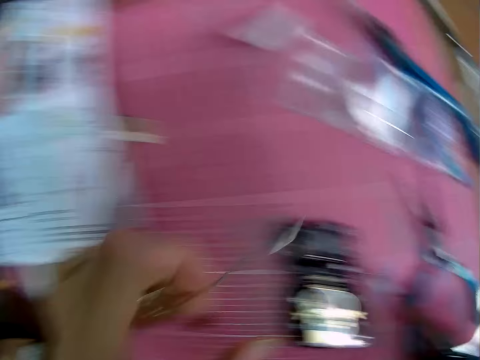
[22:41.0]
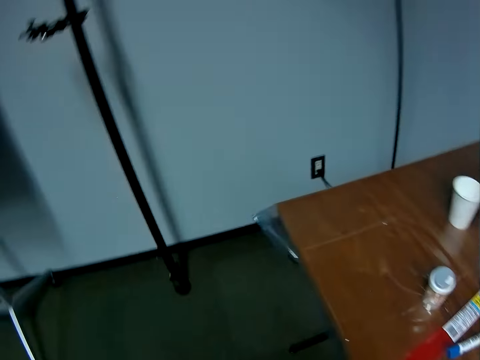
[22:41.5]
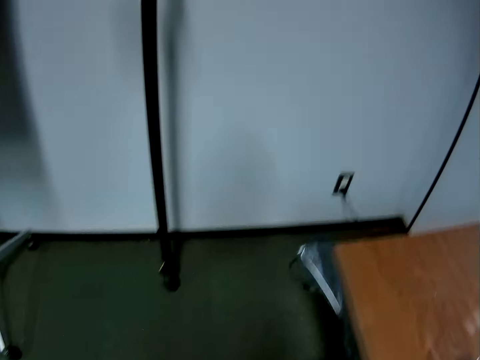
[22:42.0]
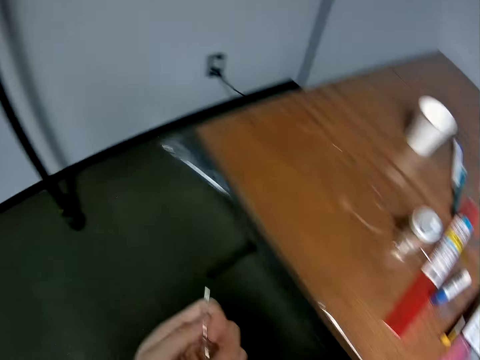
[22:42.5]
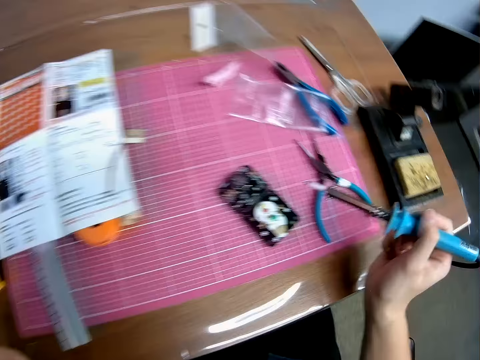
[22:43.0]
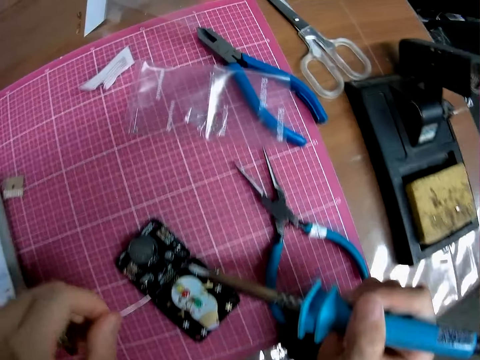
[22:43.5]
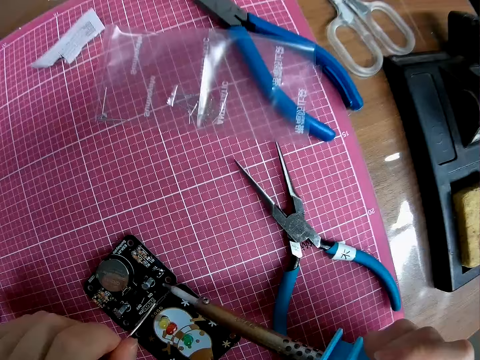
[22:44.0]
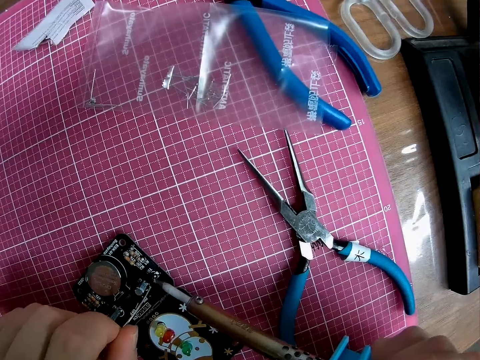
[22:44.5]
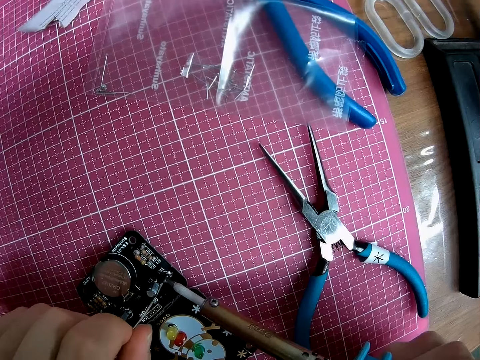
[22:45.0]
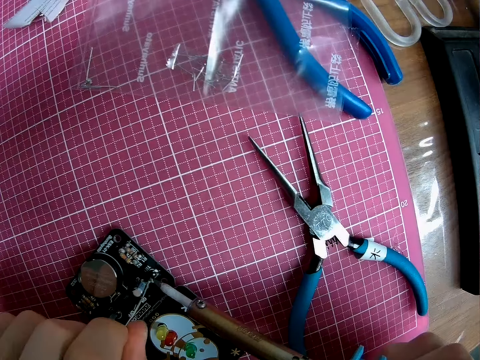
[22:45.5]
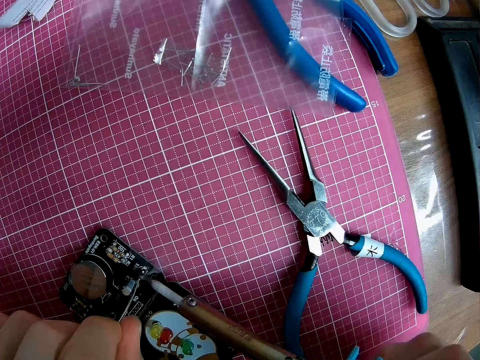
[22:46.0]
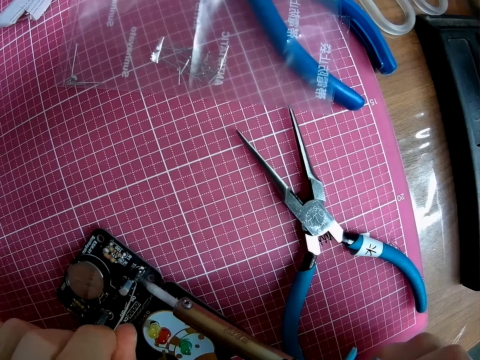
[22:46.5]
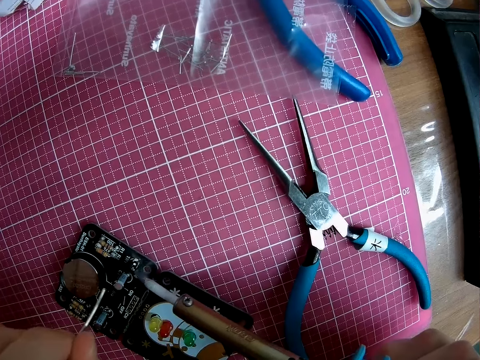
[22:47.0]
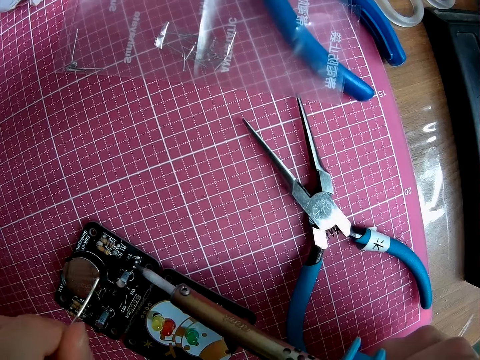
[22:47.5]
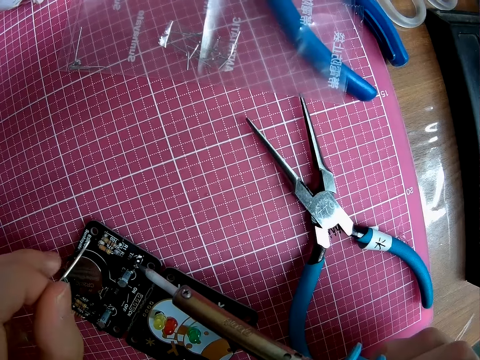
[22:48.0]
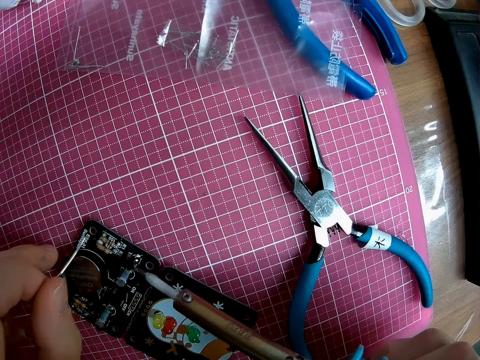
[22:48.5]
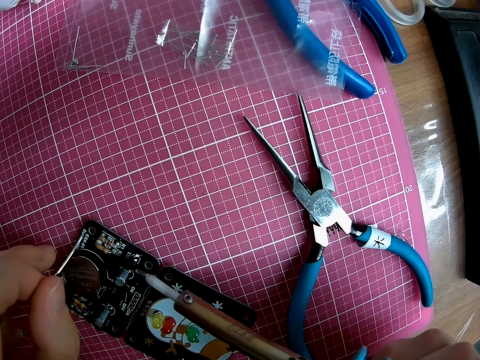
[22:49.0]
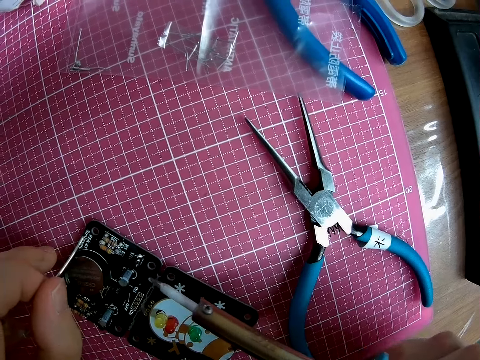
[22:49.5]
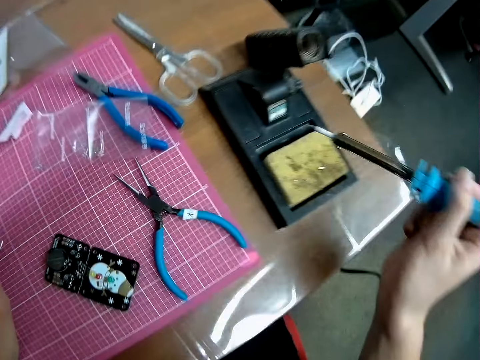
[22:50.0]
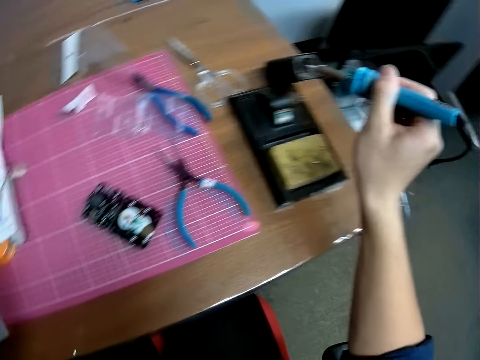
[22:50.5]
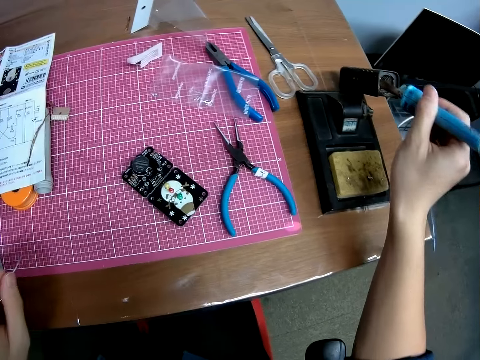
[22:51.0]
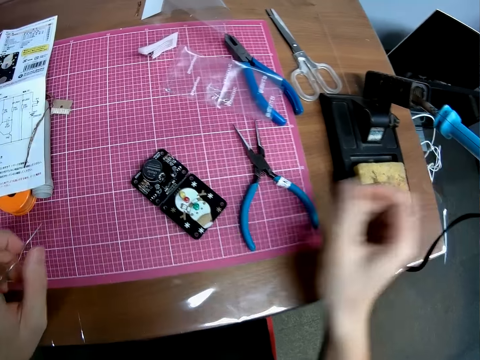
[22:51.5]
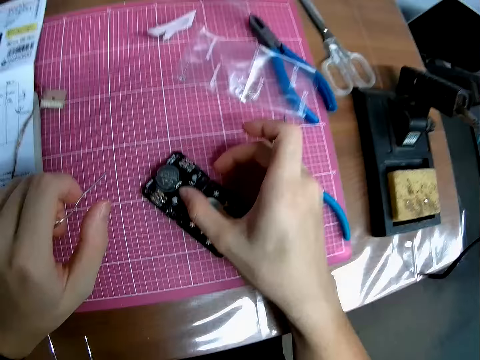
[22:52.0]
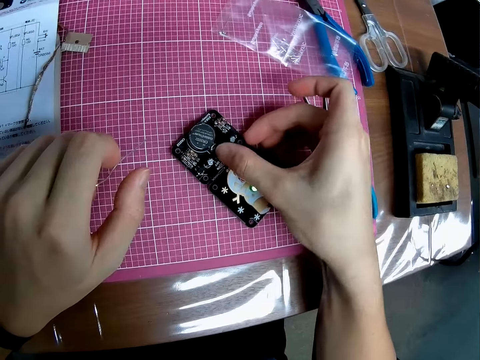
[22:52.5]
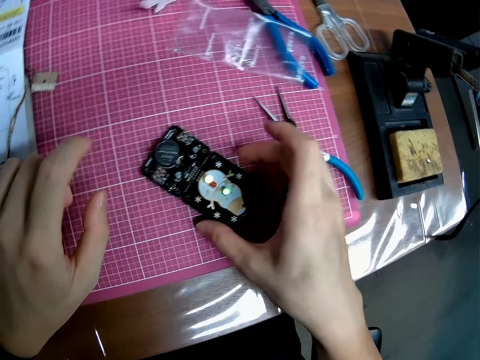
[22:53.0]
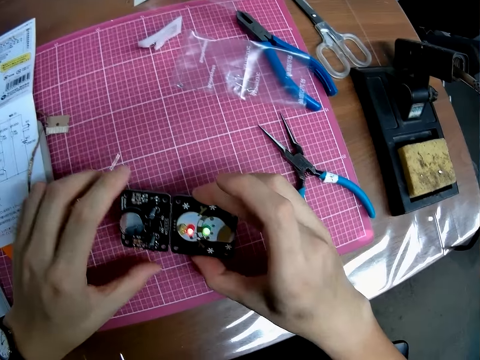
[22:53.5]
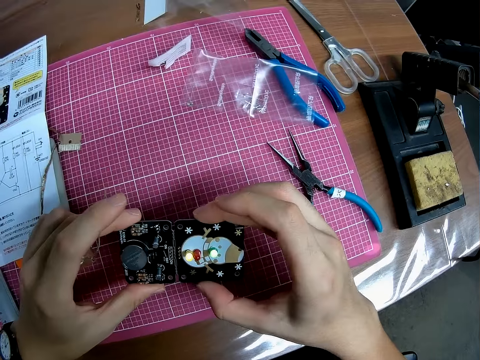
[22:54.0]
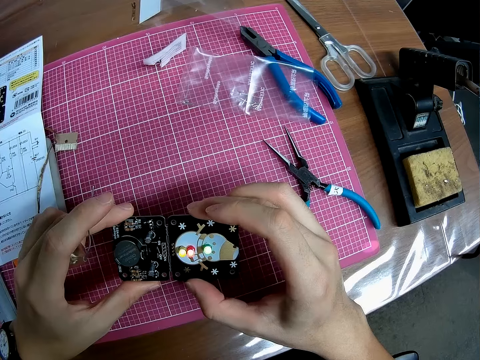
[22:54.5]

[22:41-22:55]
The camera wearer looks aside. They melt a solder on a motherboard or panel with a soldering iron hand tool and a lead. They put the soldering iron hand tool on the soldering stand. They flip the switch on the panel on. They hold the motherboard.

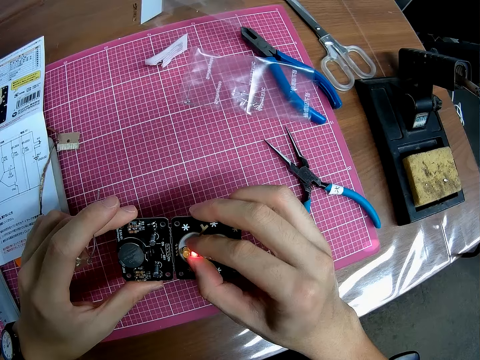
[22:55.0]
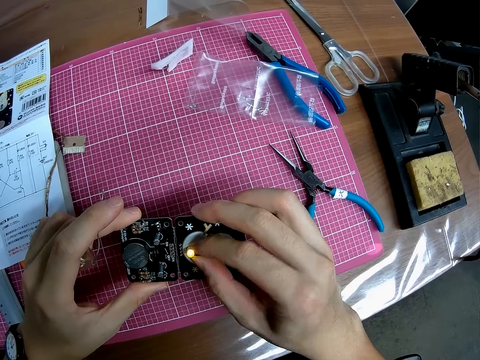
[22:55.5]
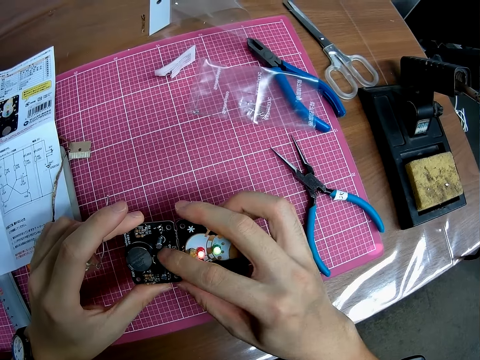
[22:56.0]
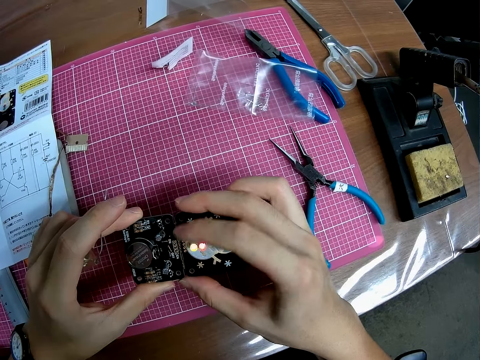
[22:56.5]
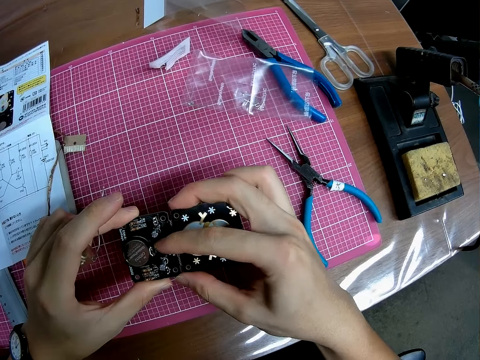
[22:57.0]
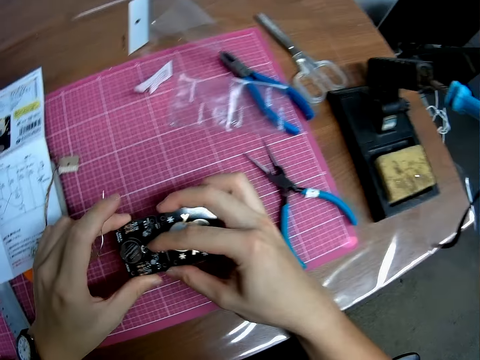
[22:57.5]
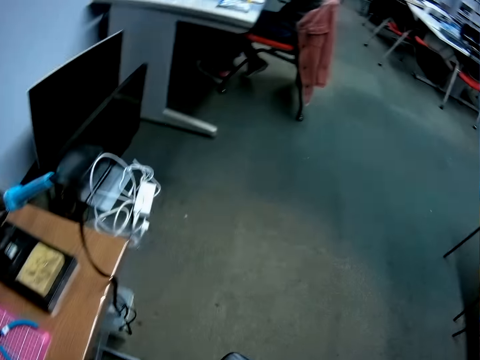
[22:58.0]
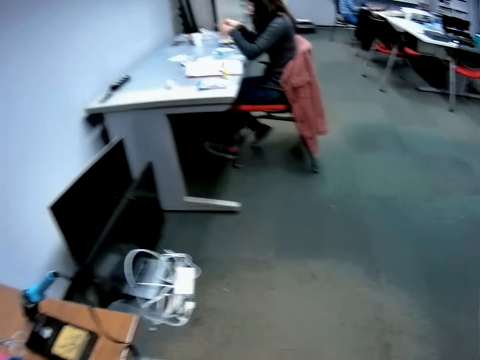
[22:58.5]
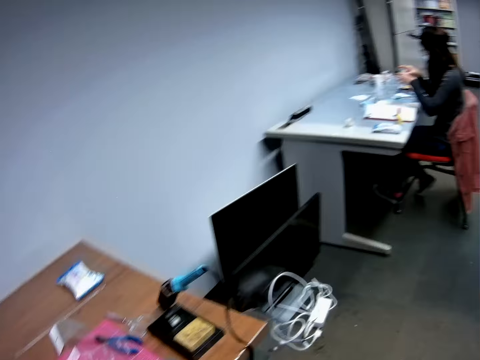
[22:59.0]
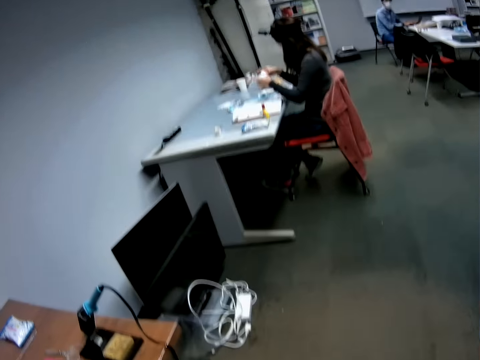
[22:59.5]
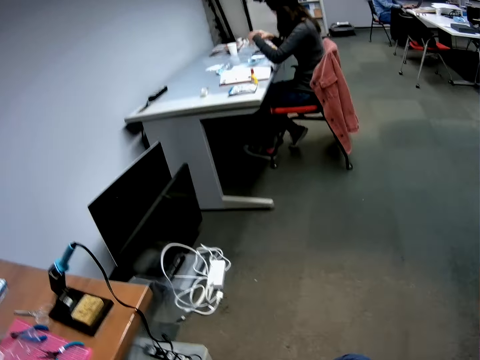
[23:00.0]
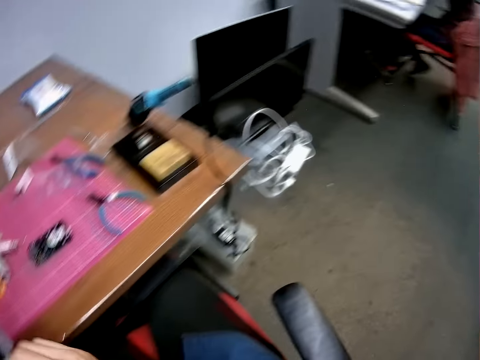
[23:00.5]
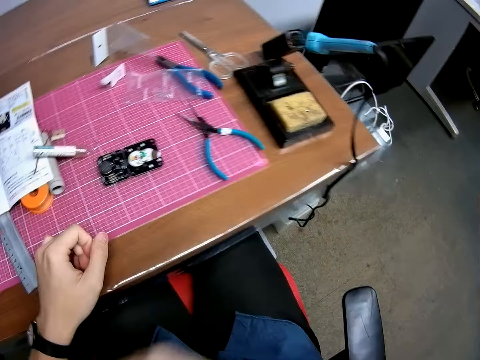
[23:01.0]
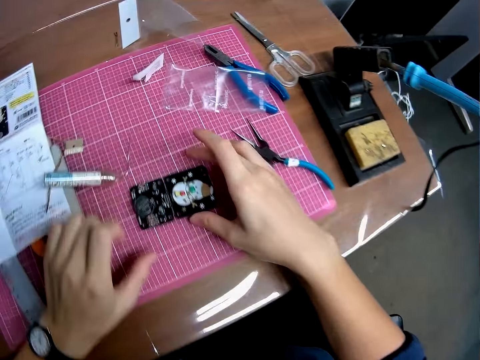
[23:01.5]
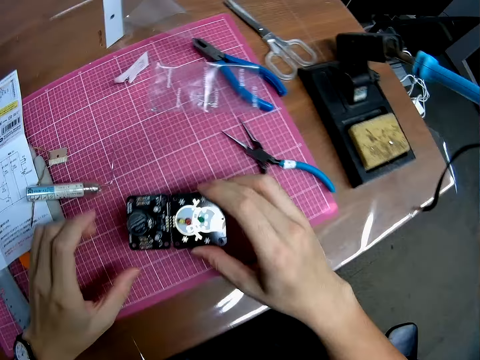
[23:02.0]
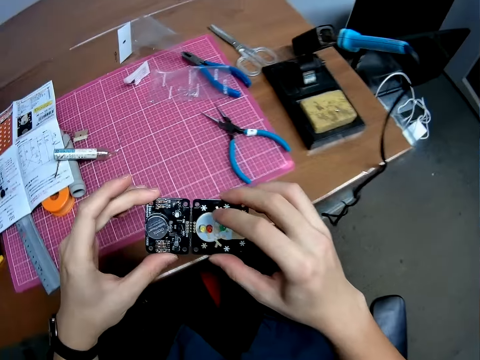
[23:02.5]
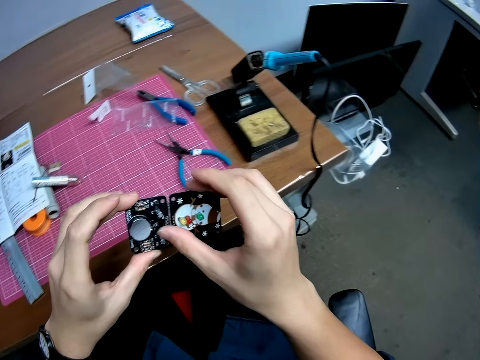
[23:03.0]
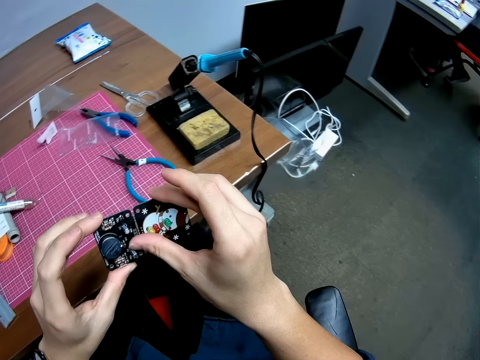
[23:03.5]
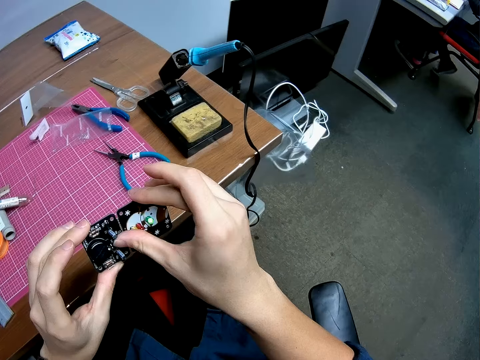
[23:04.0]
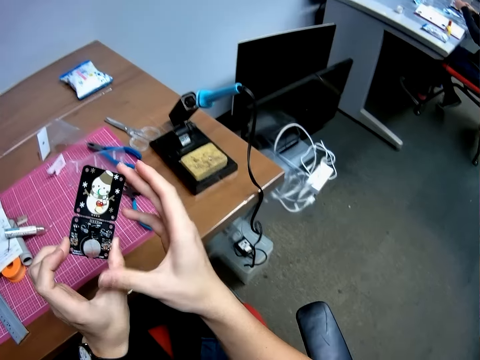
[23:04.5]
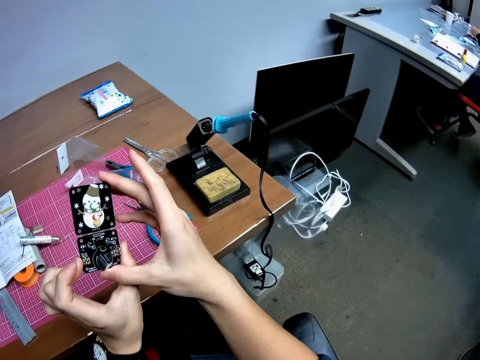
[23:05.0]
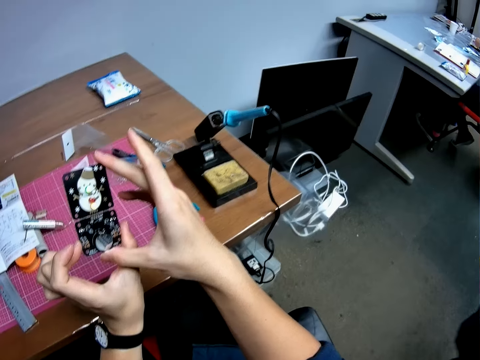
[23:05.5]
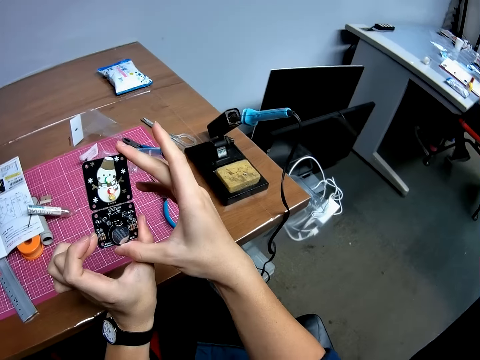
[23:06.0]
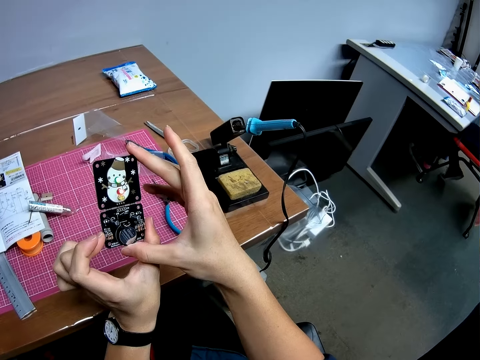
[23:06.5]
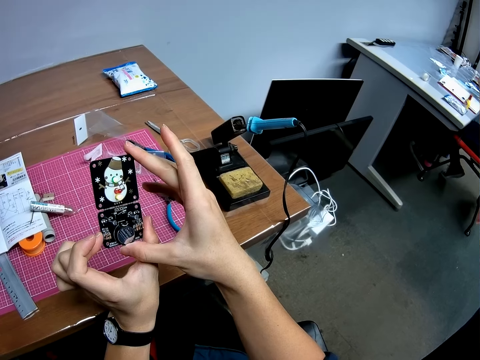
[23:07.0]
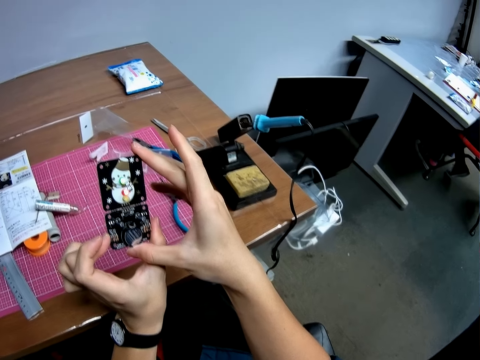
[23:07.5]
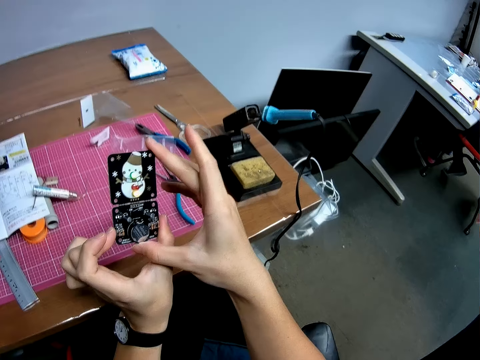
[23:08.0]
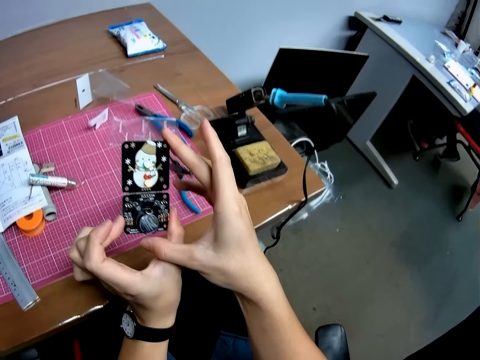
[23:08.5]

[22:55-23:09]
The camera wearer adjusts something. They flip the switch on the panel or motherboard off. They converse with a man. They pick up the panel. They flip the switch on the panel on. They interact with the man. They rotate the motherboard.
